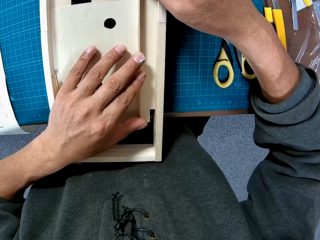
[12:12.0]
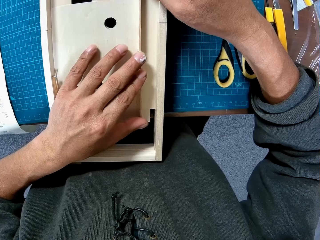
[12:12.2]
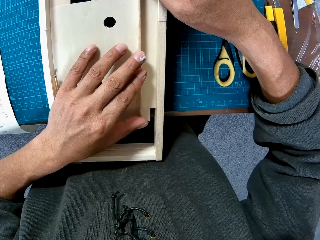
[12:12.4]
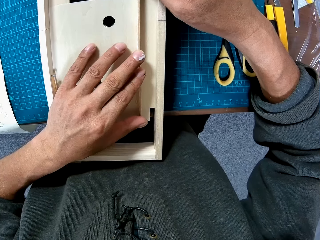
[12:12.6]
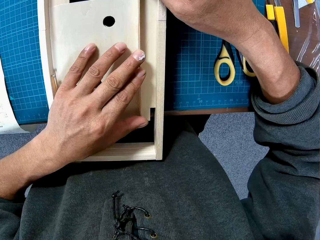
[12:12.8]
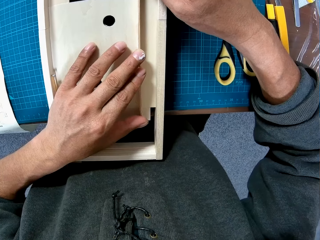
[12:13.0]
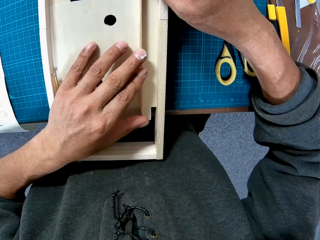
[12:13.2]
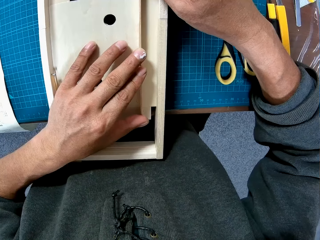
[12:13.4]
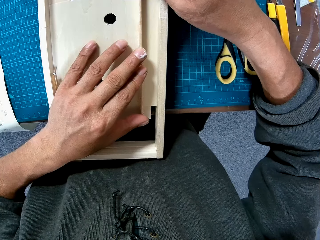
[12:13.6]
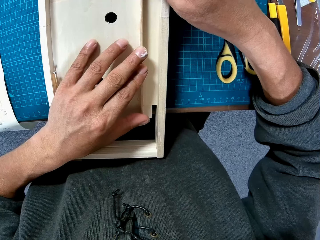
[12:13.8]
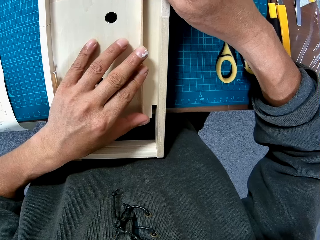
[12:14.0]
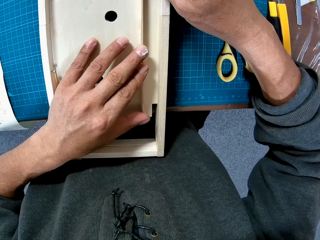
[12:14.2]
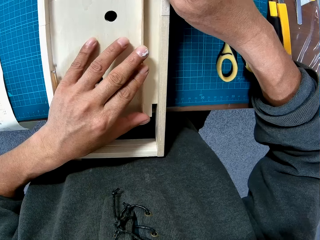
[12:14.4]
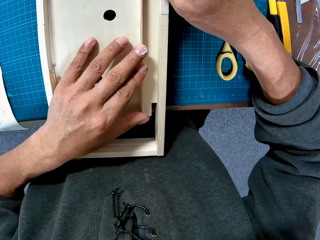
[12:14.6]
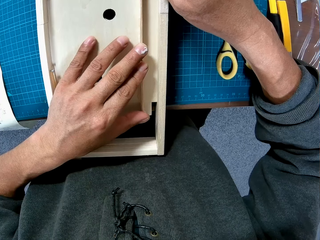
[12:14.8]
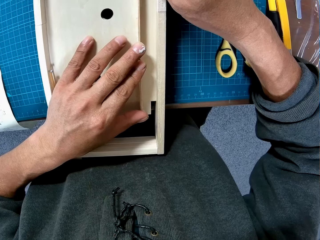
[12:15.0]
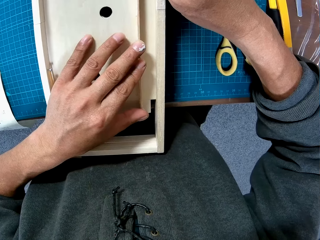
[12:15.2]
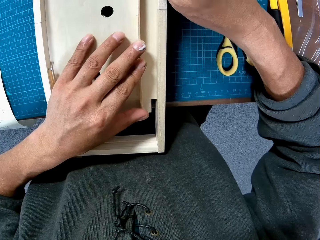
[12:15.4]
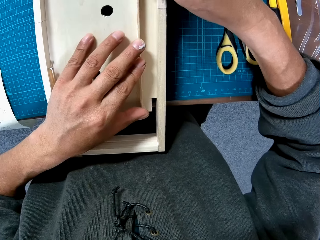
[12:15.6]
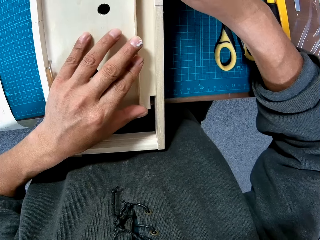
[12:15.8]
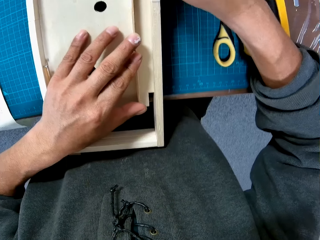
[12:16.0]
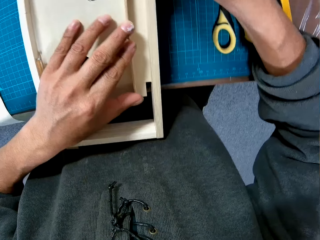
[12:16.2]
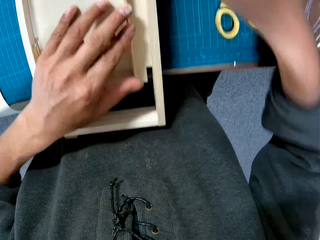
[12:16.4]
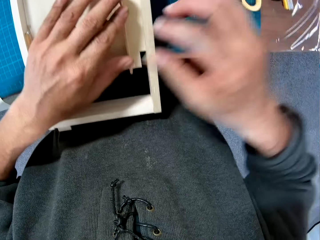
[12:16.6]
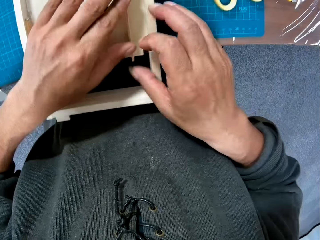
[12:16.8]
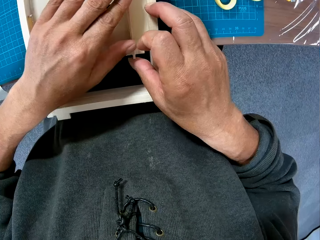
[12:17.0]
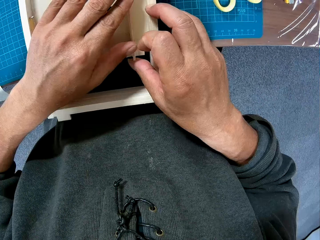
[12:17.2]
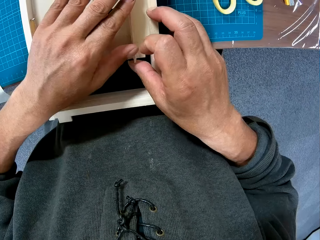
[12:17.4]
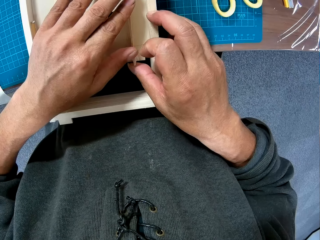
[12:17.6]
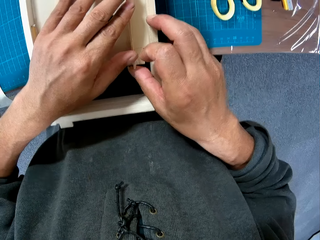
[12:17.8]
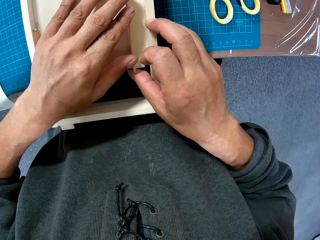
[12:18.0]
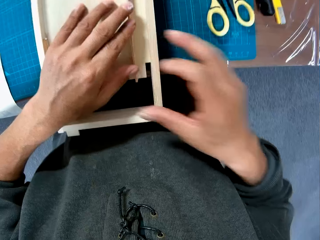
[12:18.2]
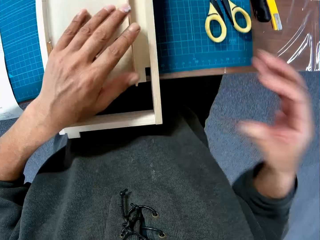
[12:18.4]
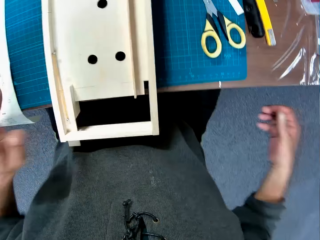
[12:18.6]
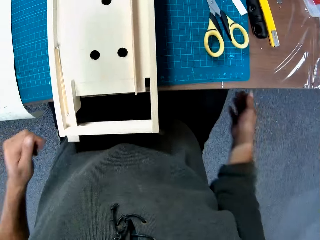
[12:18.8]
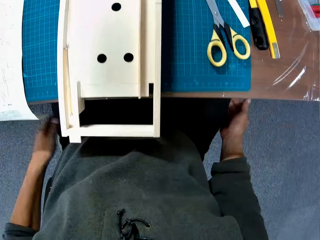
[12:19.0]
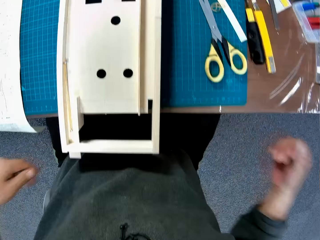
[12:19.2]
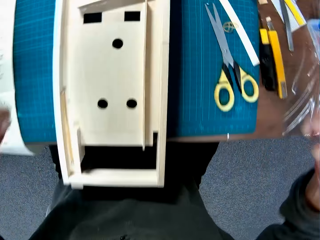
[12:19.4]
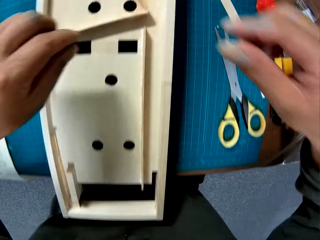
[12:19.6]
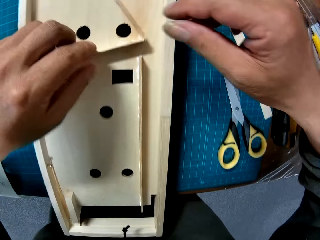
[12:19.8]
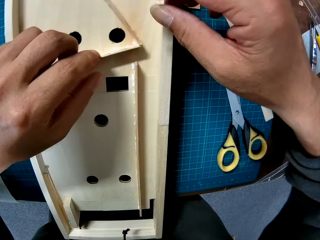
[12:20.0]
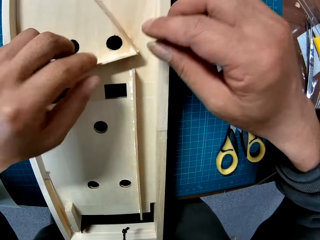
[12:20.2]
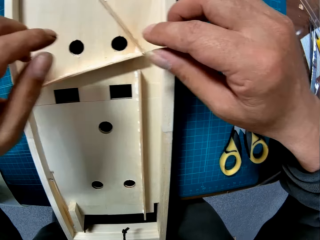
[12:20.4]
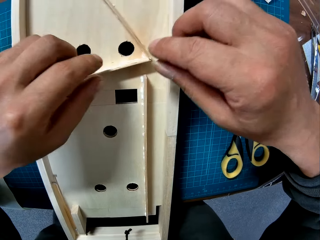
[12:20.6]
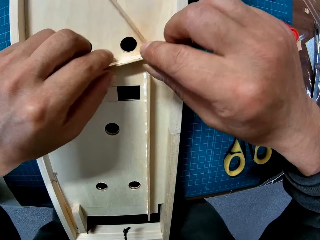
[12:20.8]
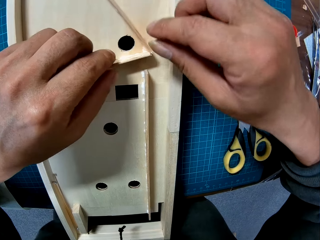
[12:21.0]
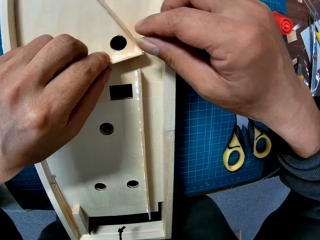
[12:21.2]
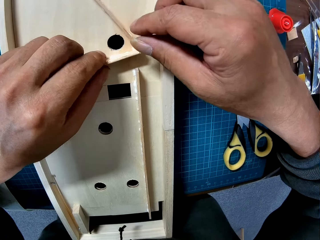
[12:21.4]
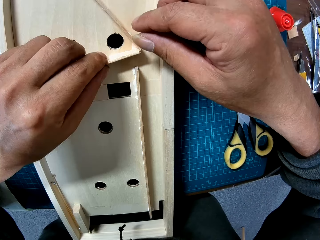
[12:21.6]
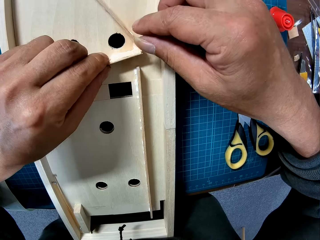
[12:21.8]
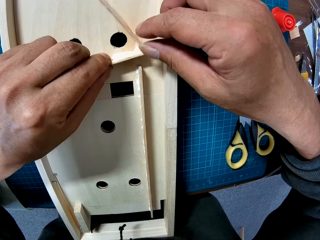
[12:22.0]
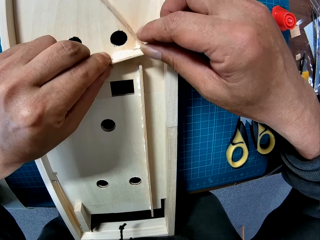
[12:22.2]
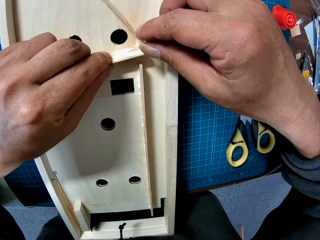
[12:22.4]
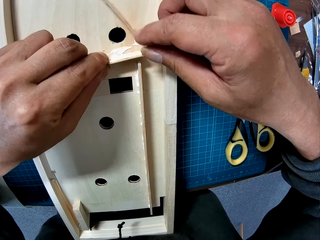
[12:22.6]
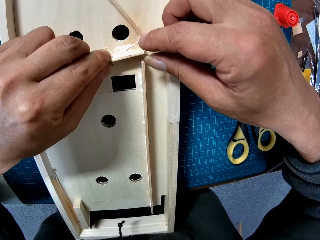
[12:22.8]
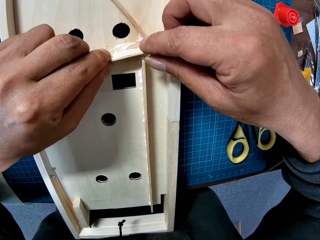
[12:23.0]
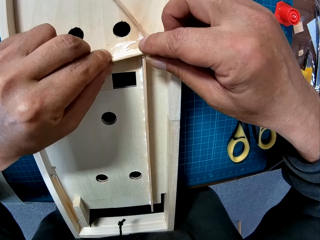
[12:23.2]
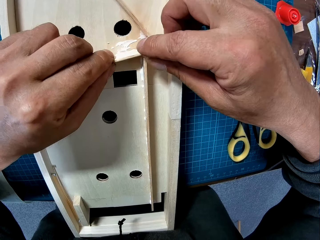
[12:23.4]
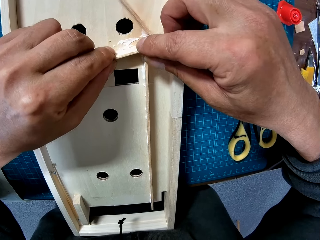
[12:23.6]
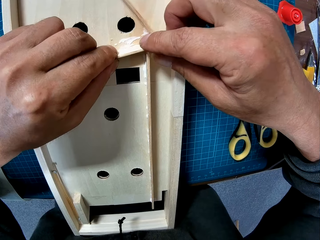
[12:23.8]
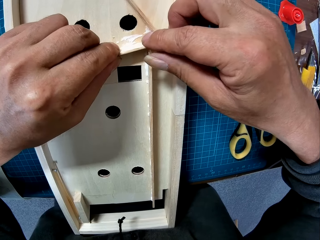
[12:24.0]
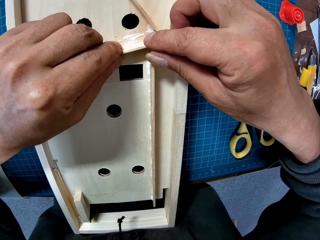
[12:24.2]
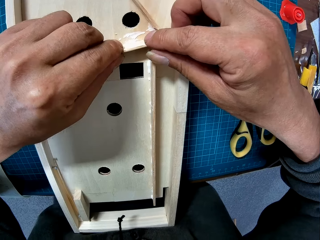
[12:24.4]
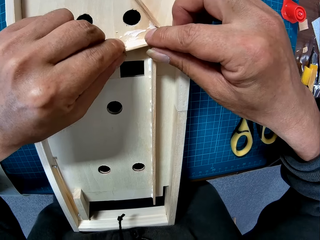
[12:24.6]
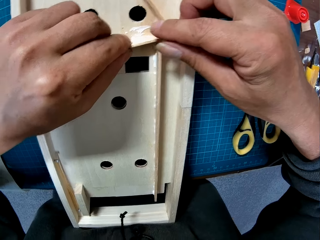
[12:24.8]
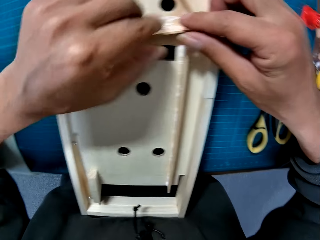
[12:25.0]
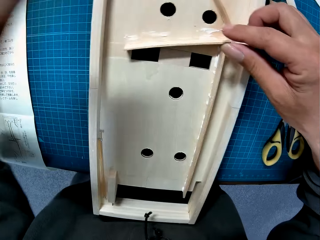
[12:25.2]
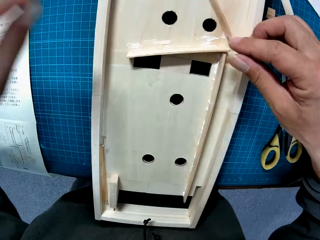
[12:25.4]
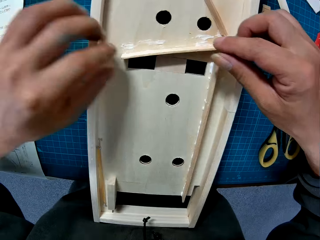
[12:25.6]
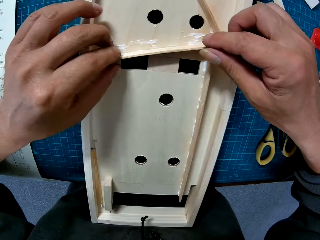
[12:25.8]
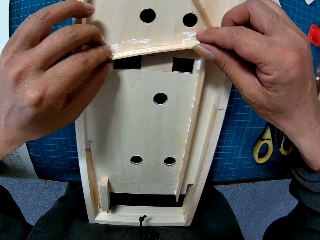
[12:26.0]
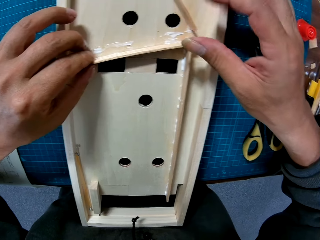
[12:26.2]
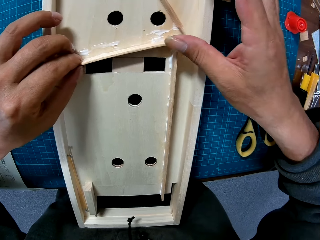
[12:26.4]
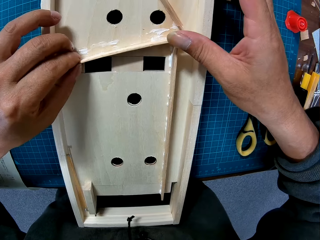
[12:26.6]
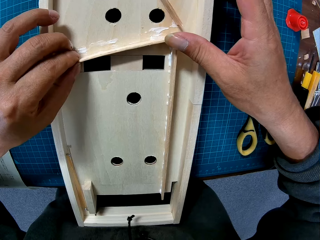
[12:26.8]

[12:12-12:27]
The camera wearer adjusts the modelling material piece on a model. He adjusts the woods in the wooden component with hands. He lowers his hands. He removes a modelling material piece from the model. He places the modelling material on the model.

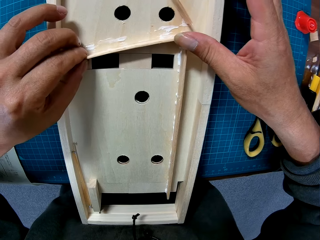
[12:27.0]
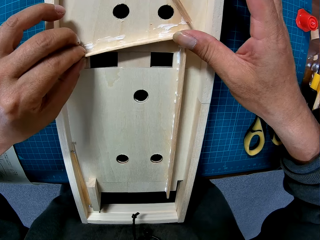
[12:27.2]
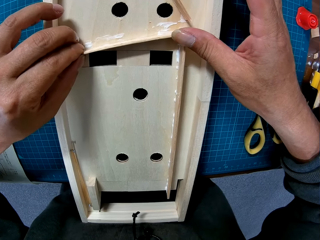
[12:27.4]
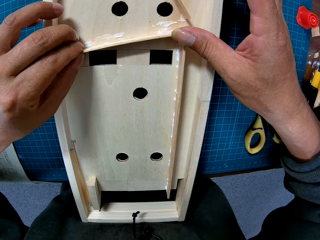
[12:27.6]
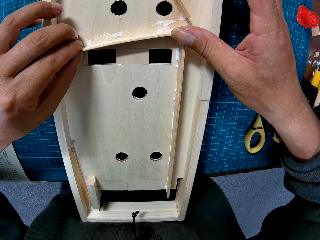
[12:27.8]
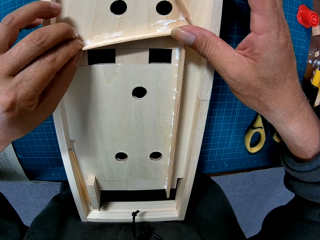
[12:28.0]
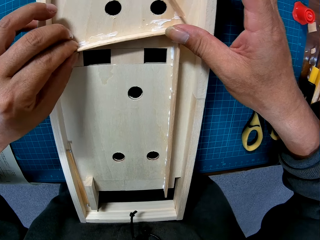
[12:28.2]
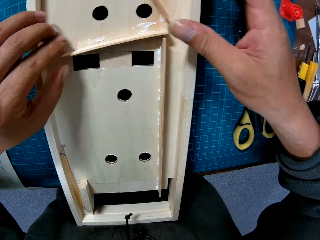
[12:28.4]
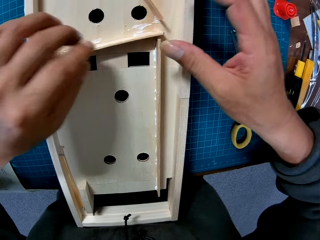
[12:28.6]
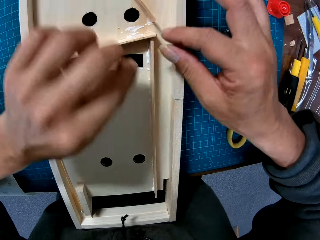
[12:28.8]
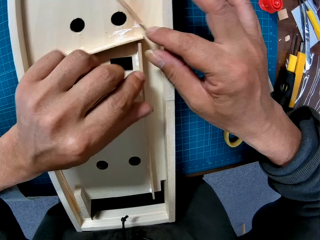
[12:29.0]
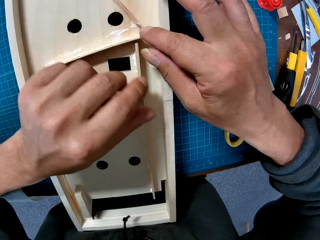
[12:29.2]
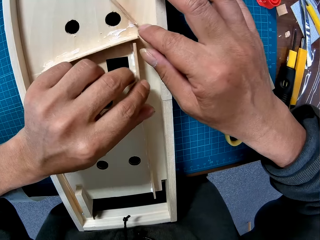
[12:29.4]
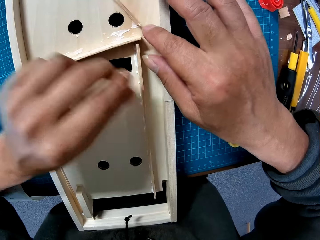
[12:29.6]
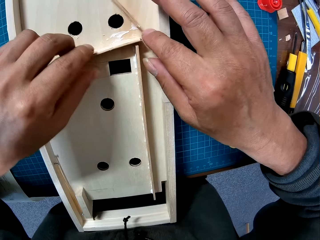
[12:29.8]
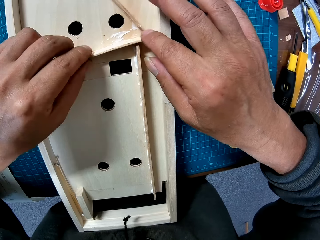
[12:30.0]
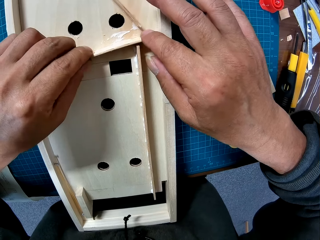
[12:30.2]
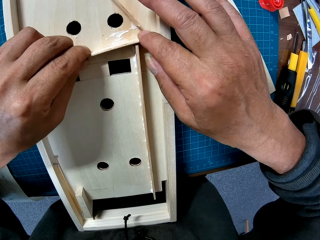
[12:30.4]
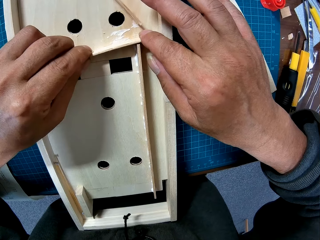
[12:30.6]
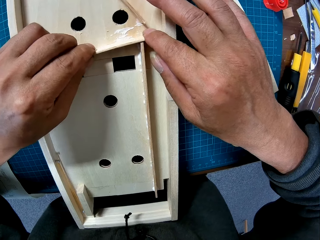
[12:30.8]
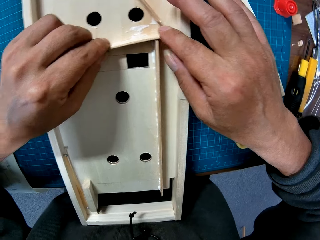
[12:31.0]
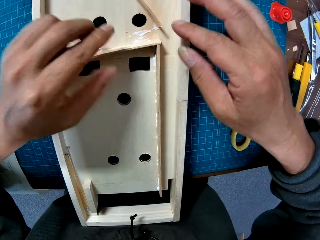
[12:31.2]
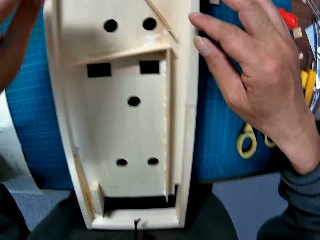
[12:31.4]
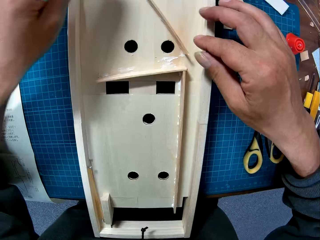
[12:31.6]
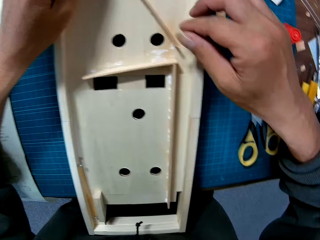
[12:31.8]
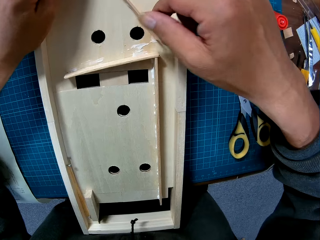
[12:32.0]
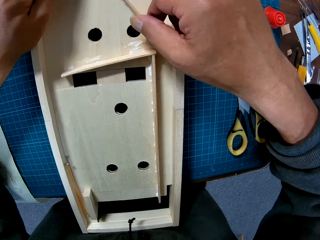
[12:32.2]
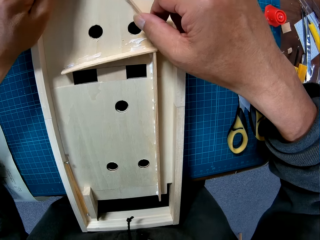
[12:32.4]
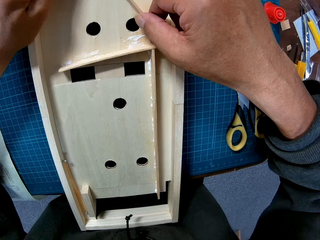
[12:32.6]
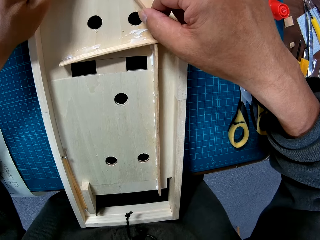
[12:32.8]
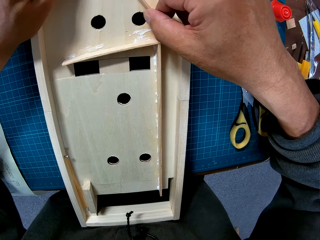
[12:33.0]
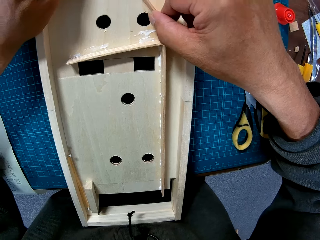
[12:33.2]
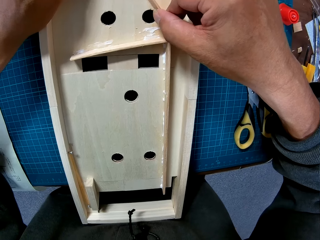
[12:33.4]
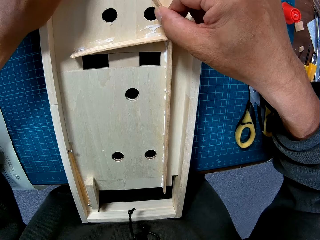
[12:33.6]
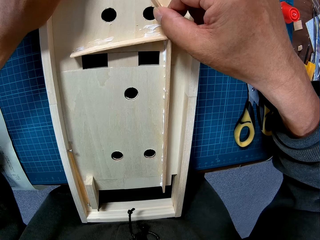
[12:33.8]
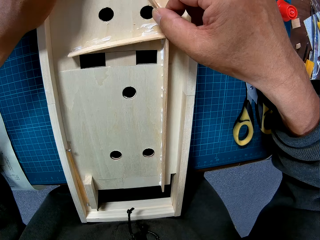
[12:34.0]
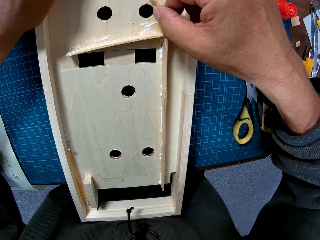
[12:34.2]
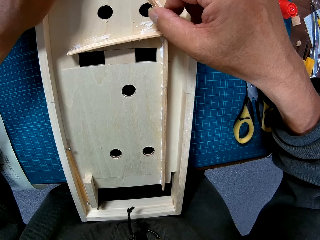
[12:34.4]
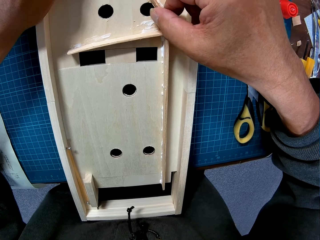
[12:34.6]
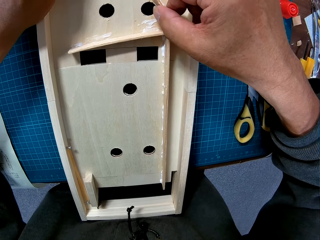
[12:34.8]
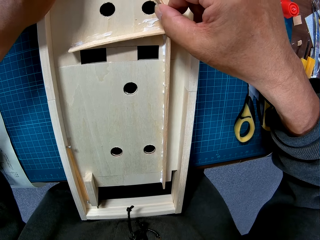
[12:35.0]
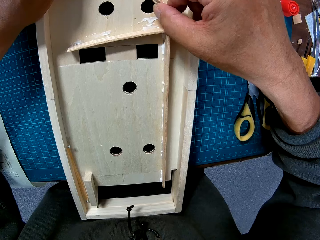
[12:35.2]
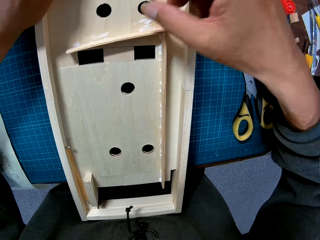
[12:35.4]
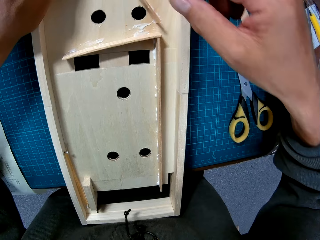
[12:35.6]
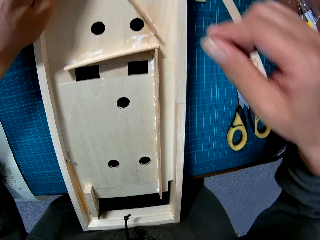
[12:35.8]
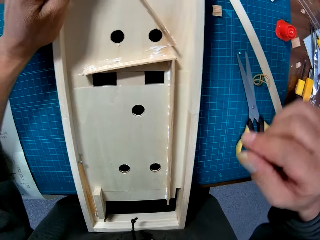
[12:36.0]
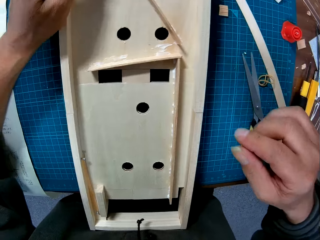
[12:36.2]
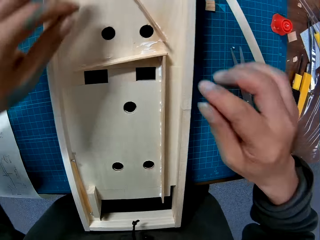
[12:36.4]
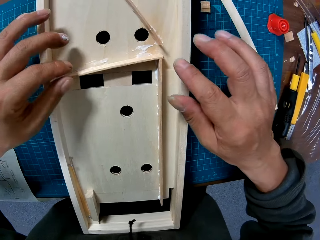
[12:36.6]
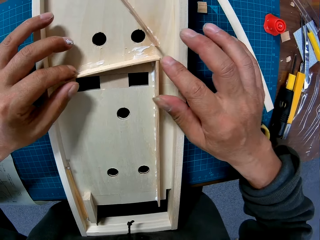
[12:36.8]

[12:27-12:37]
The camera wearer adjusts the modelling material piece on a model.
